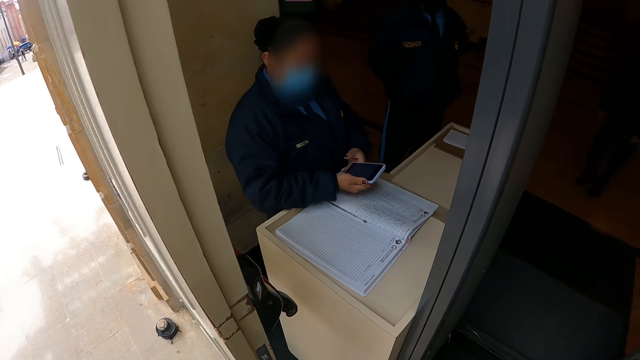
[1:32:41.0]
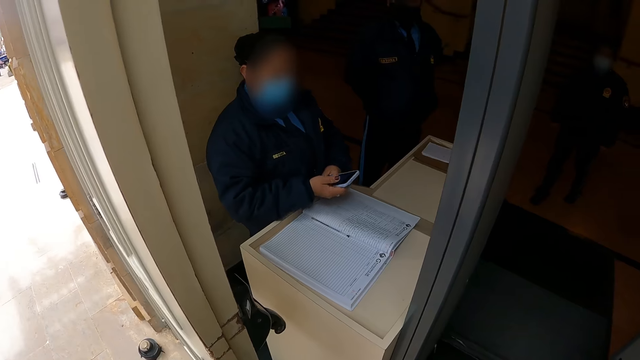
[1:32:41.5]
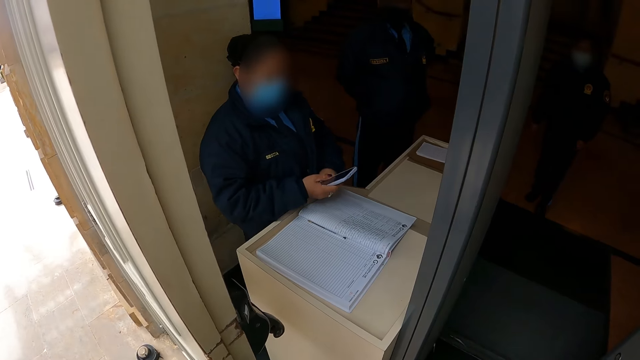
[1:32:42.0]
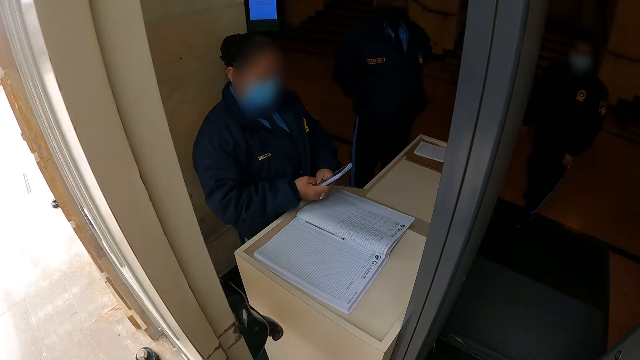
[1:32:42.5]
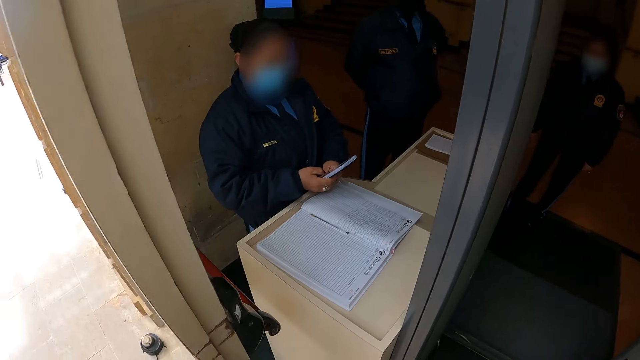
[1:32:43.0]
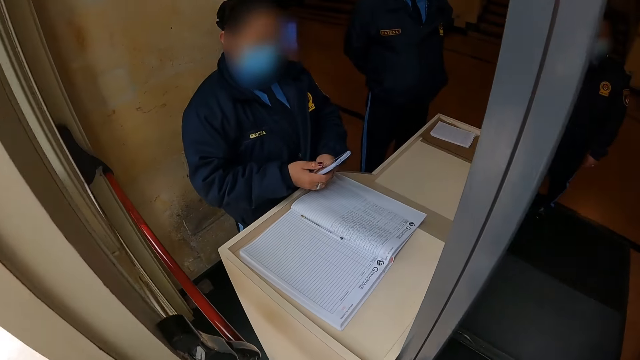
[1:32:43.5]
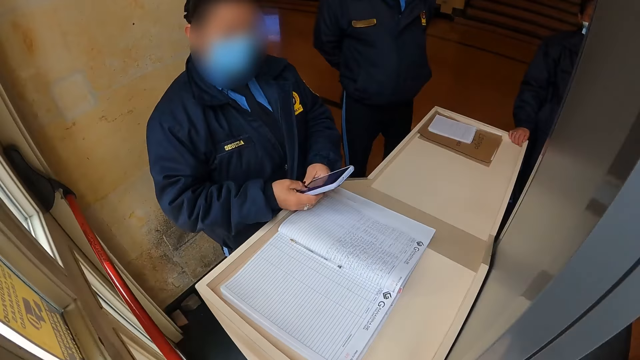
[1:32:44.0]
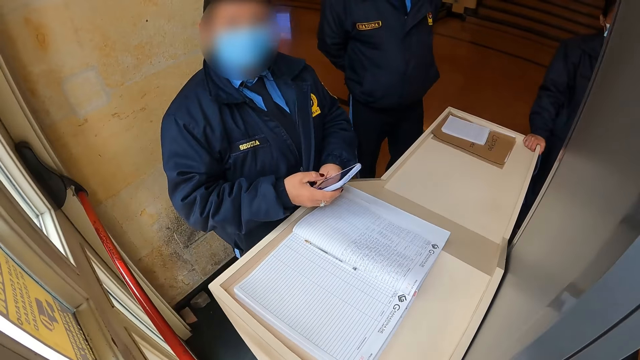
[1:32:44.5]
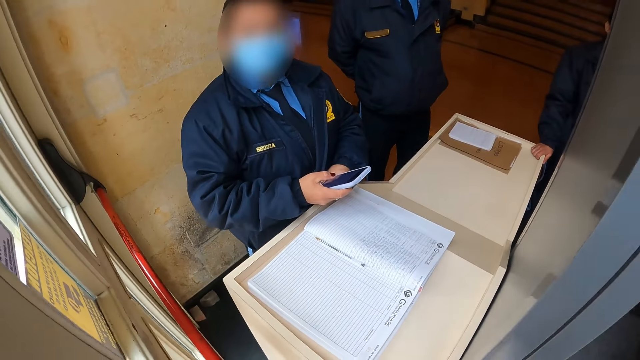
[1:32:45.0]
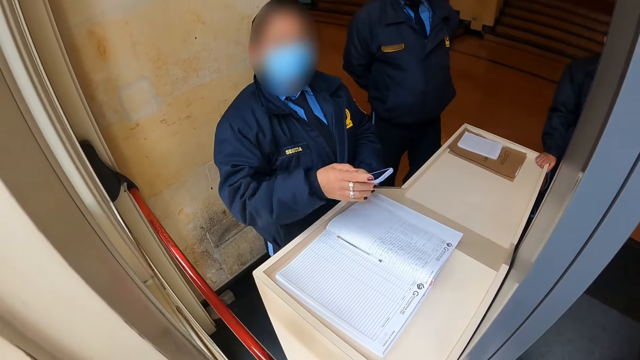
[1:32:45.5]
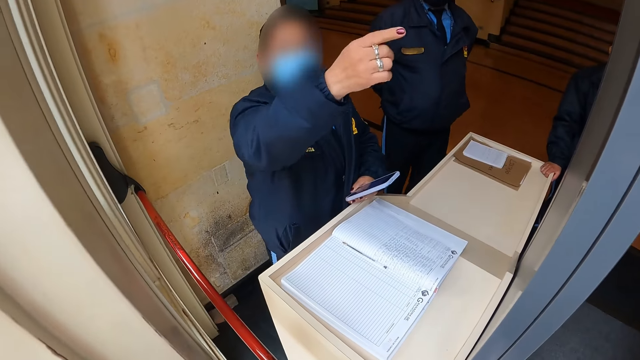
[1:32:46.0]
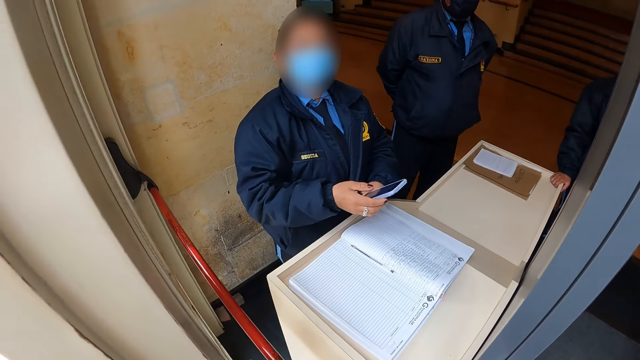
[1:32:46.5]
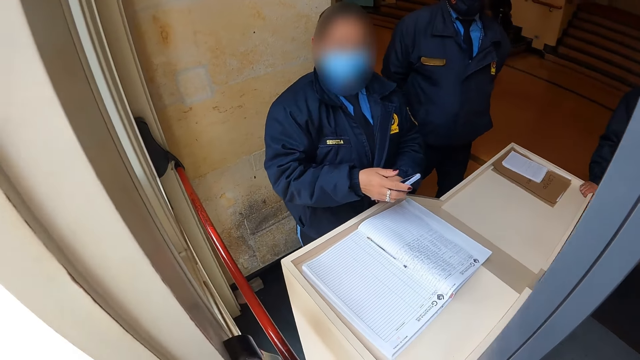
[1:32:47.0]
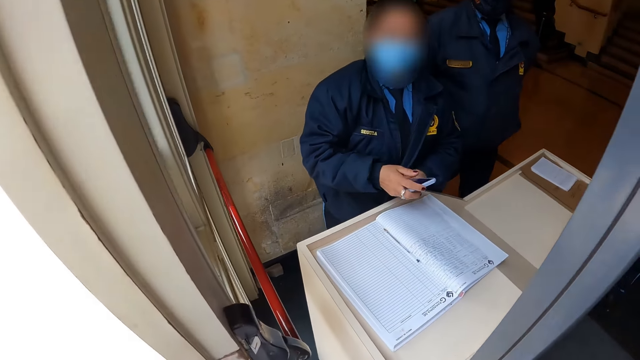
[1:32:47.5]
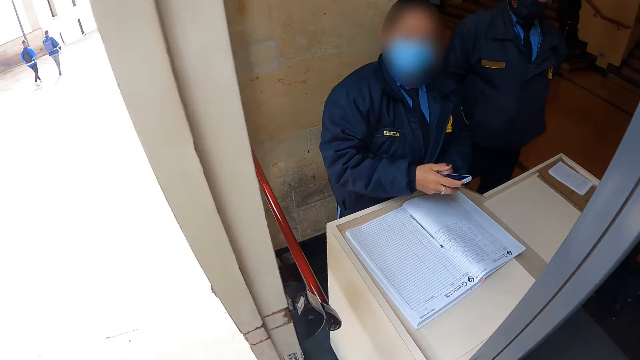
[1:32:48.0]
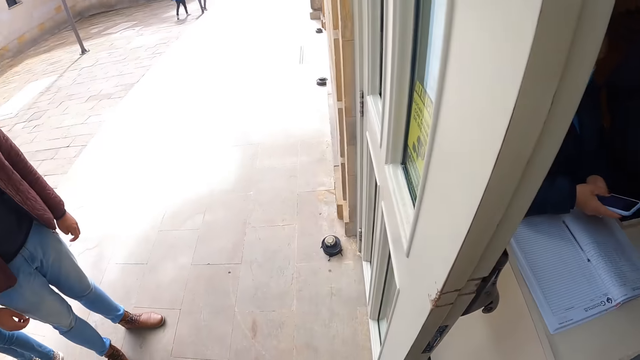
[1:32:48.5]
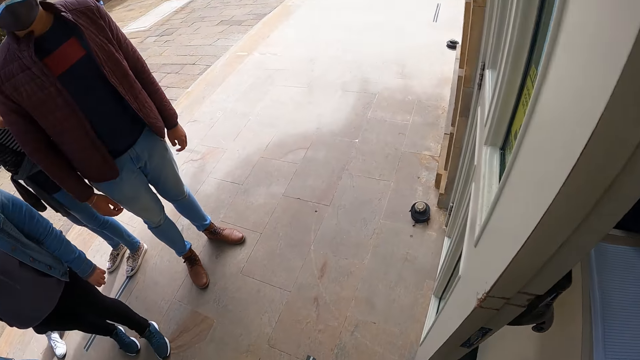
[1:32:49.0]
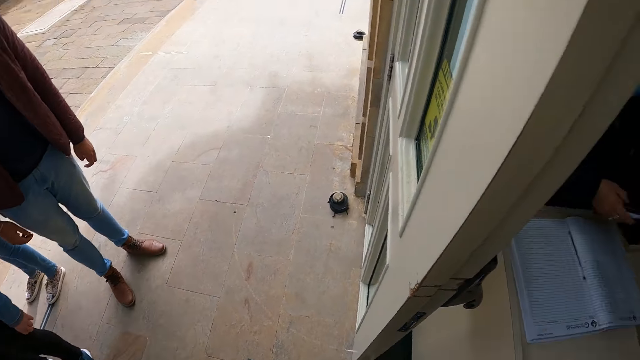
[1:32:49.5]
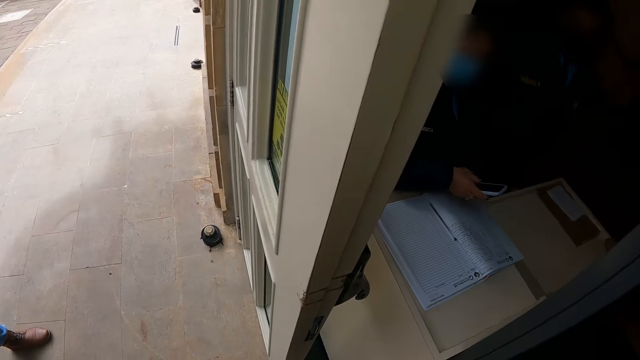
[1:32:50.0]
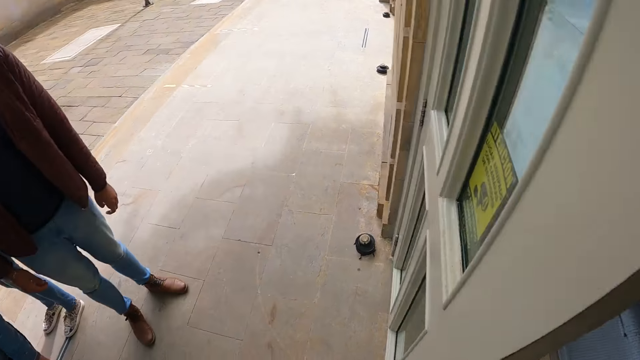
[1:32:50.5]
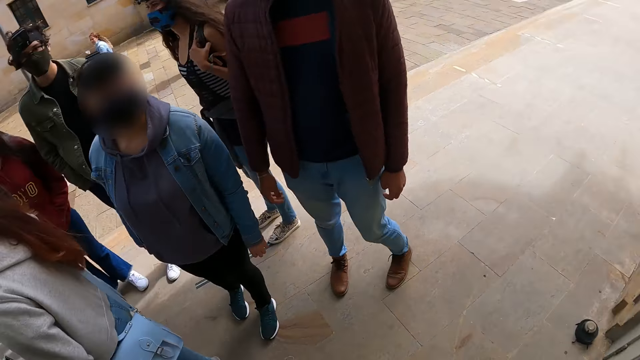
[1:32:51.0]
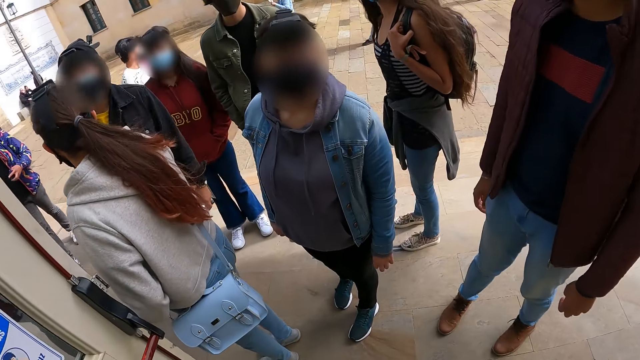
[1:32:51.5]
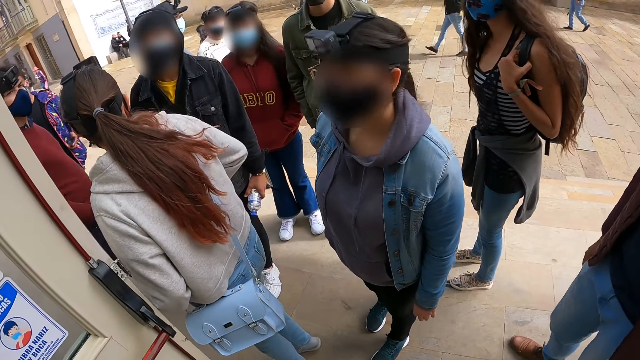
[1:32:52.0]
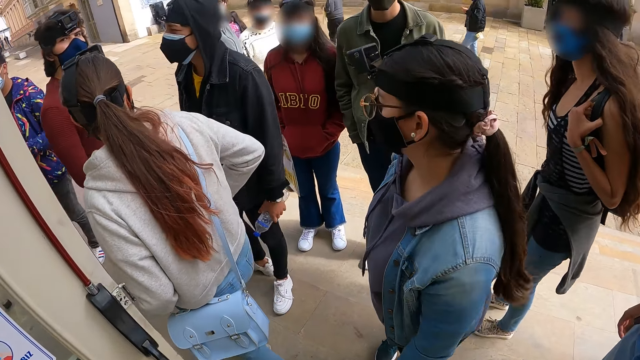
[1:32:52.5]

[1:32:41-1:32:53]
The camera wearer moves forward. Someone raises her hand. The camera wearer looks around.

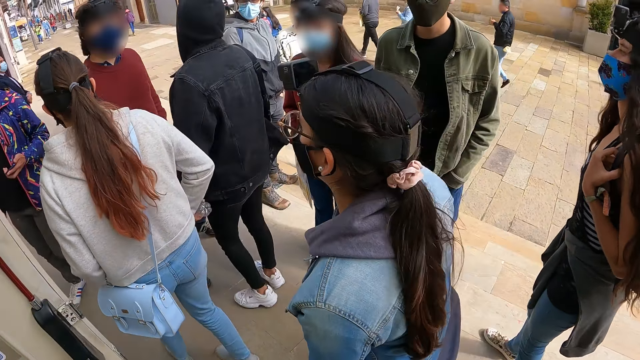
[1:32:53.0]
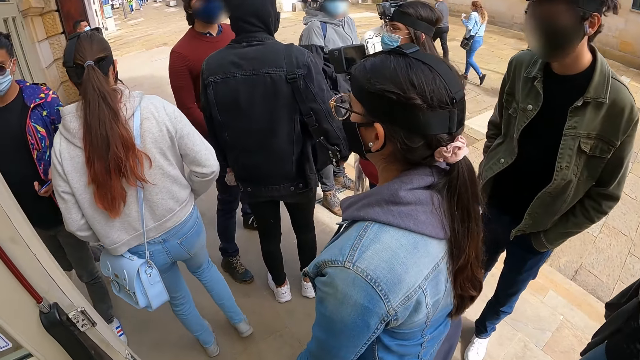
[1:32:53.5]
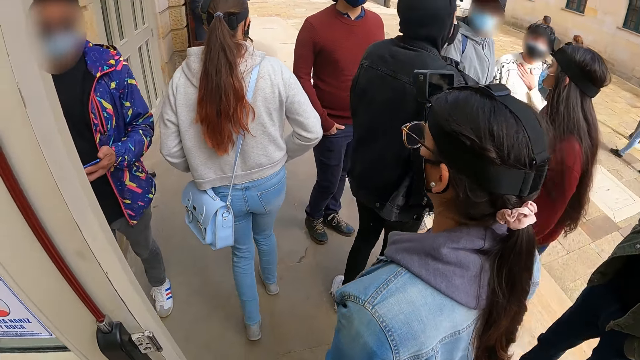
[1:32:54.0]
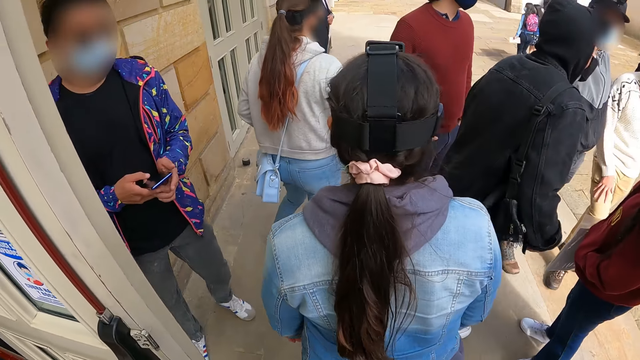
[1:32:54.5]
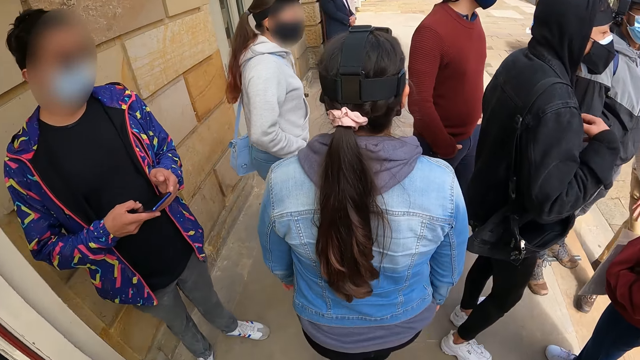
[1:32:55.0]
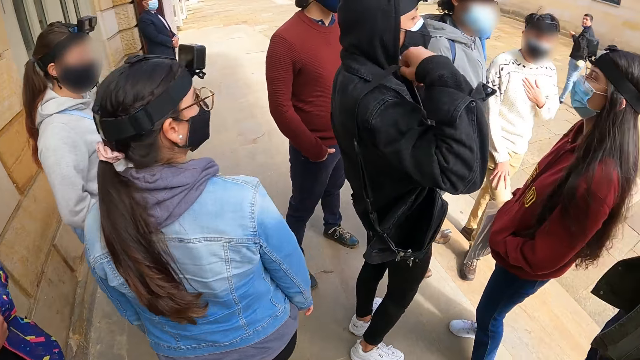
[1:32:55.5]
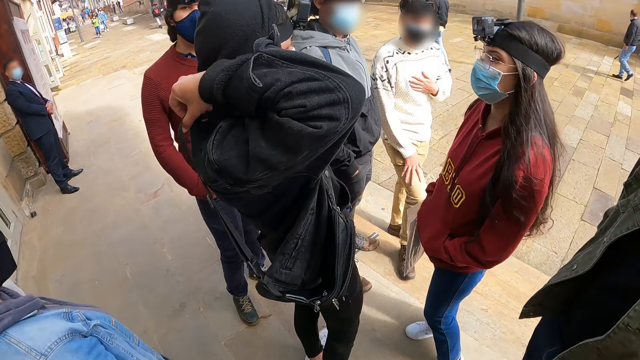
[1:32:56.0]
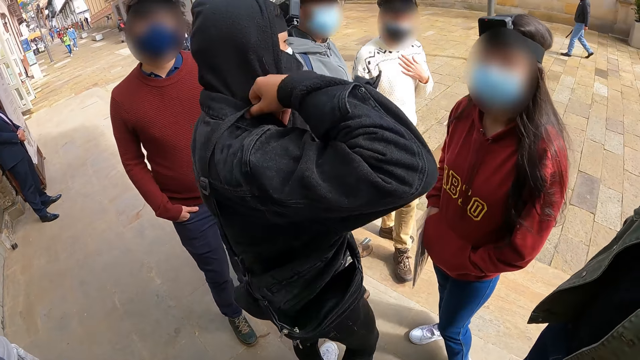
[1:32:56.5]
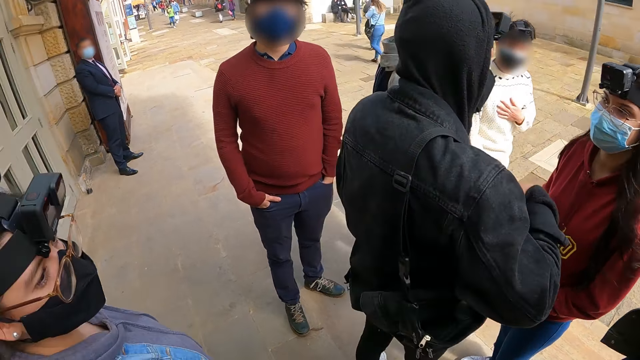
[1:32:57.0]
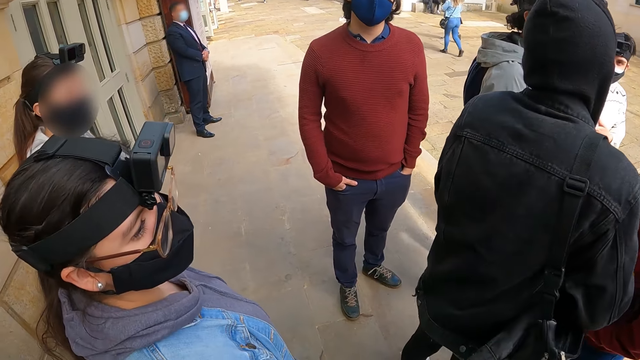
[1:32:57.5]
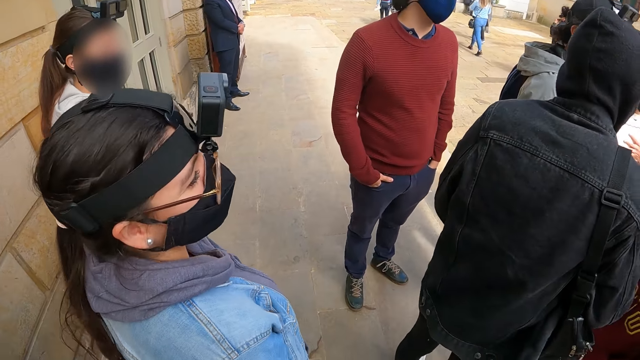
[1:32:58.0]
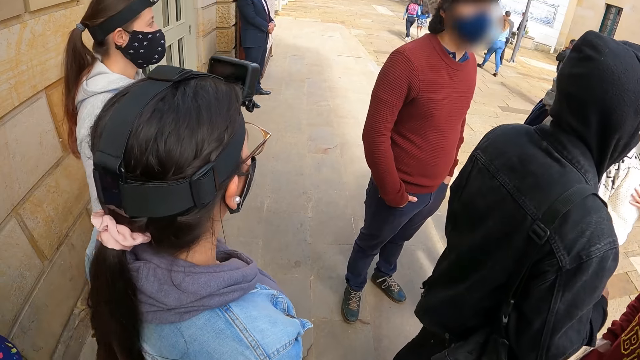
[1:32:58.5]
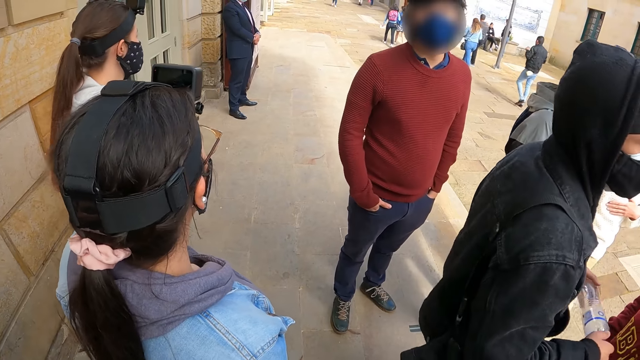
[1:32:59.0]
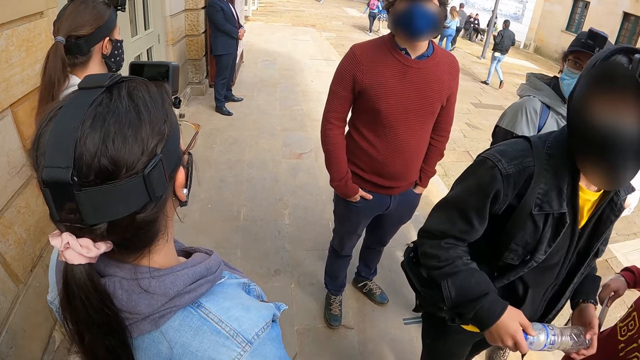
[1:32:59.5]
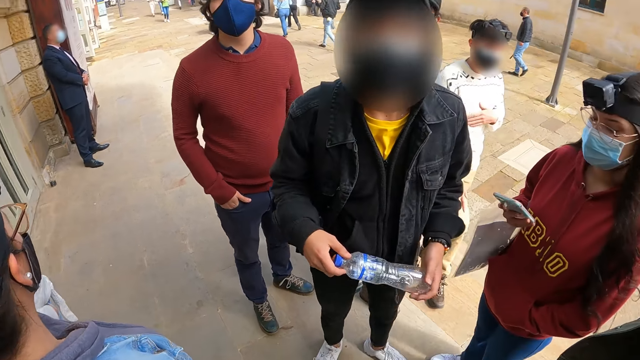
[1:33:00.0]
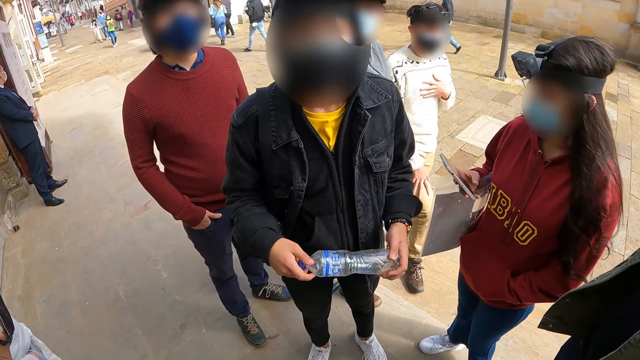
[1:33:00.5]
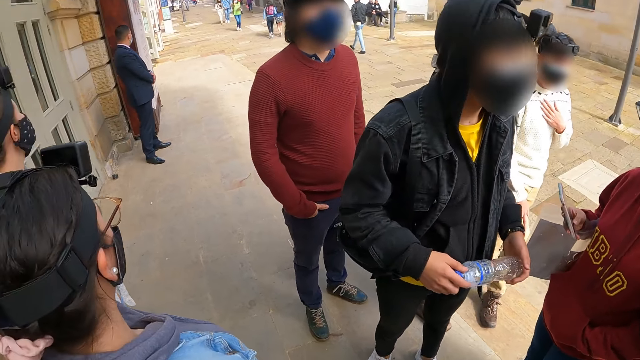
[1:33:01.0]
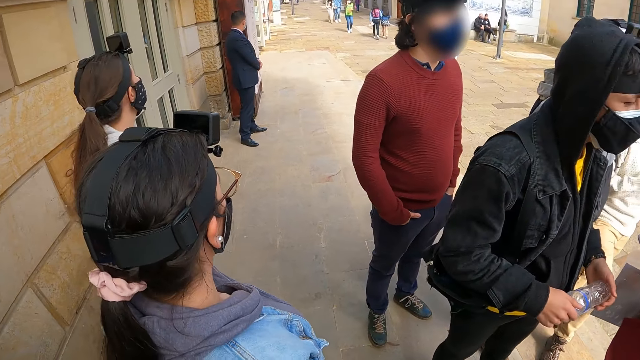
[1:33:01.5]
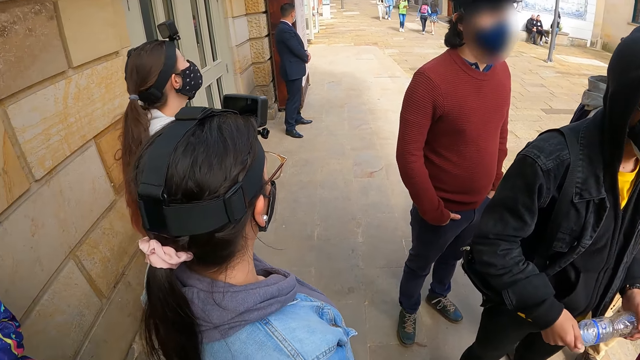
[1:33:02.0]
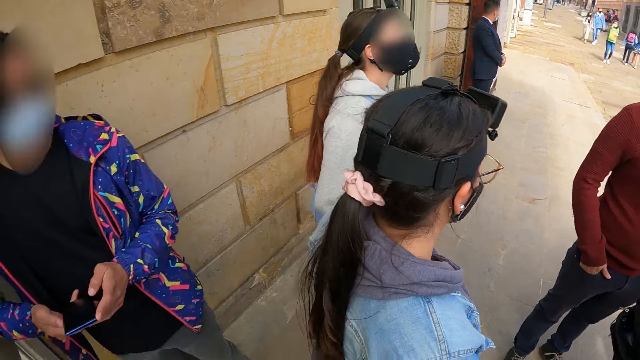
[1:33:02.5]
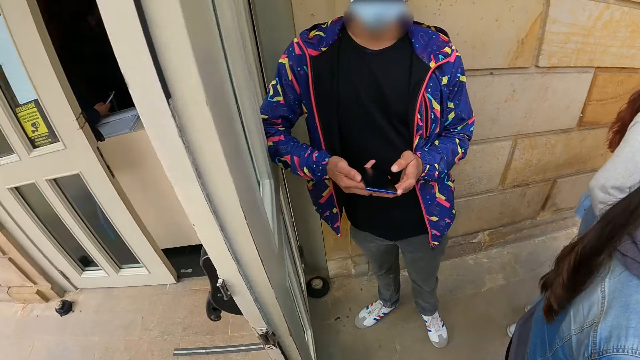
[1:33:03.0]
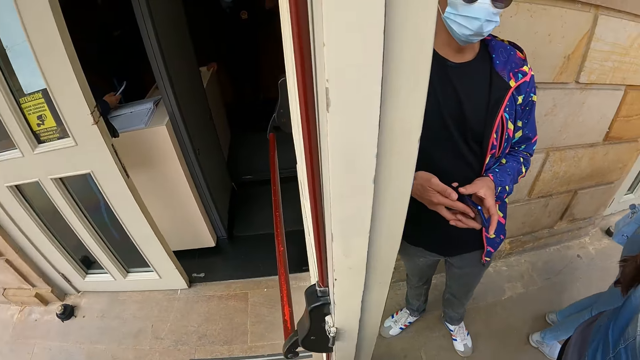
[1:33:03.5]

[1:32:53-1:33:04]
The camera wearer walks on the pavement. They look around.
